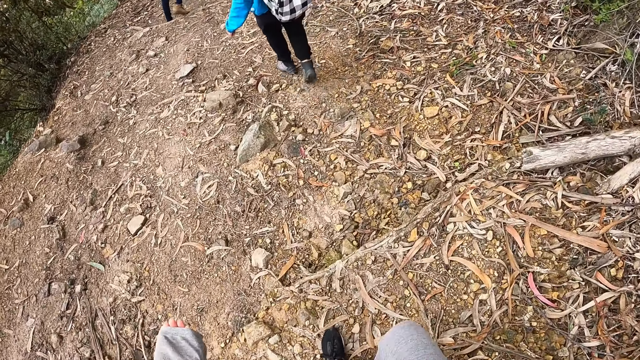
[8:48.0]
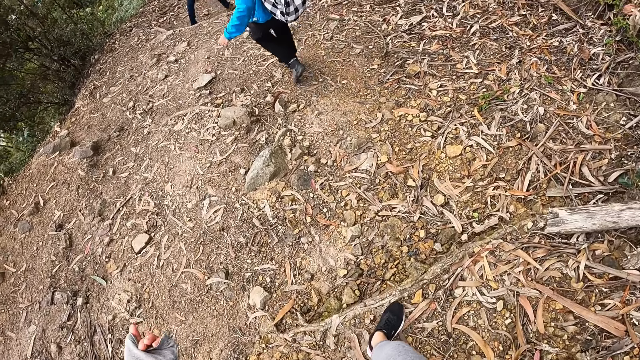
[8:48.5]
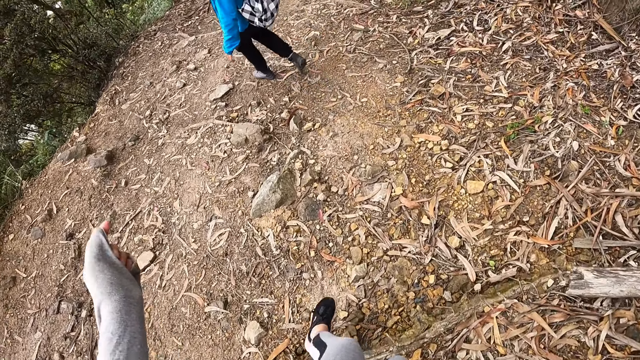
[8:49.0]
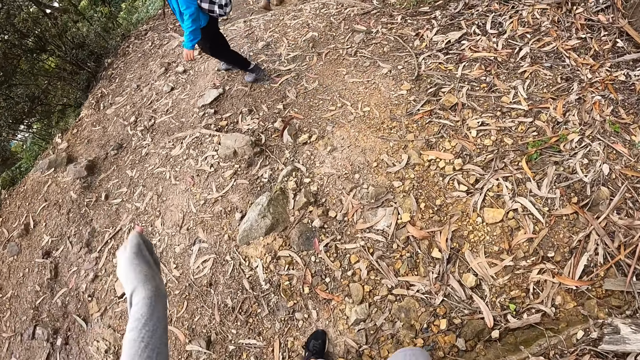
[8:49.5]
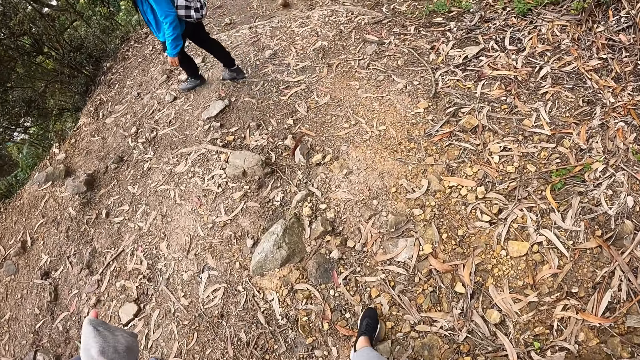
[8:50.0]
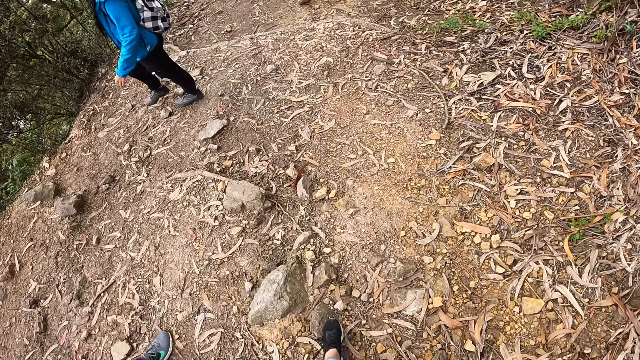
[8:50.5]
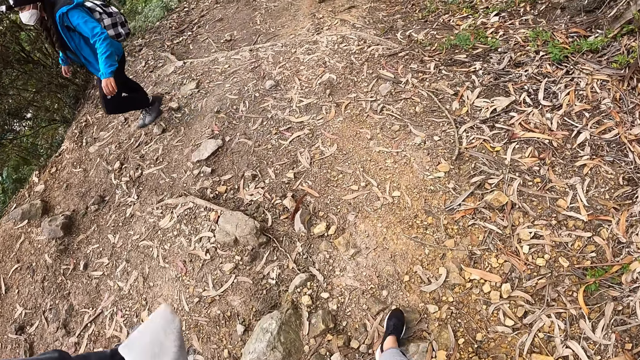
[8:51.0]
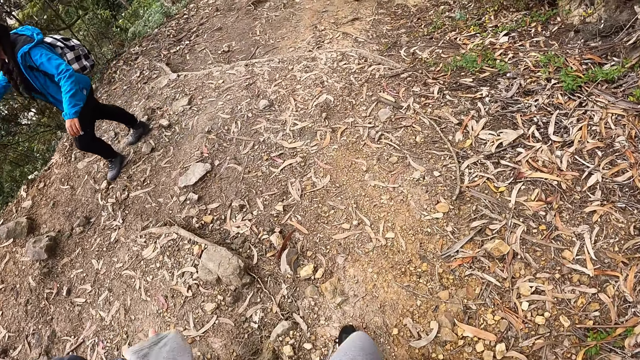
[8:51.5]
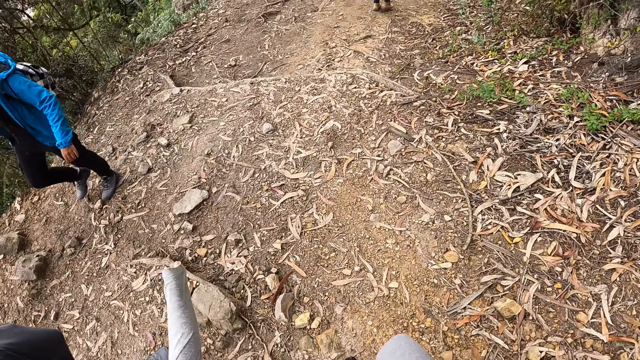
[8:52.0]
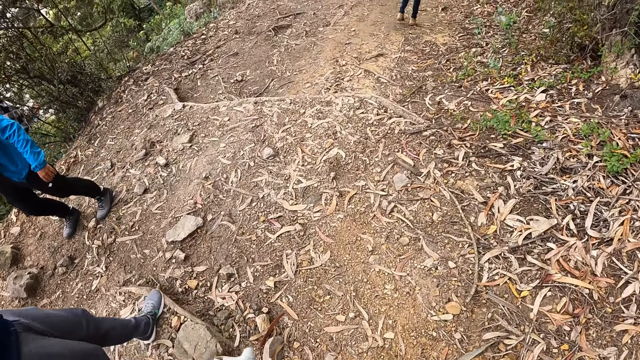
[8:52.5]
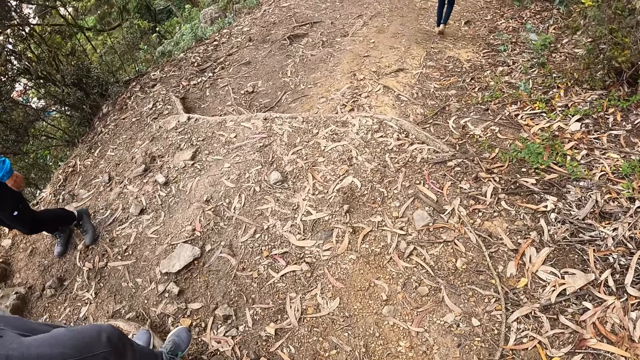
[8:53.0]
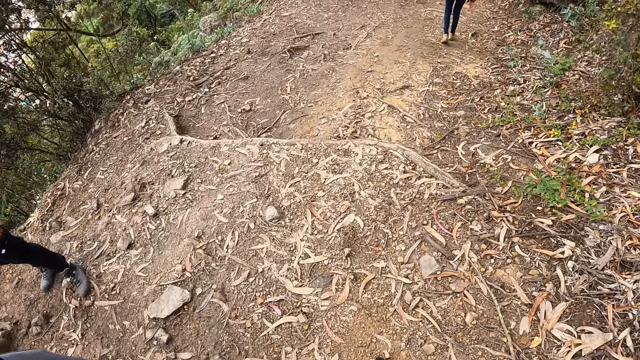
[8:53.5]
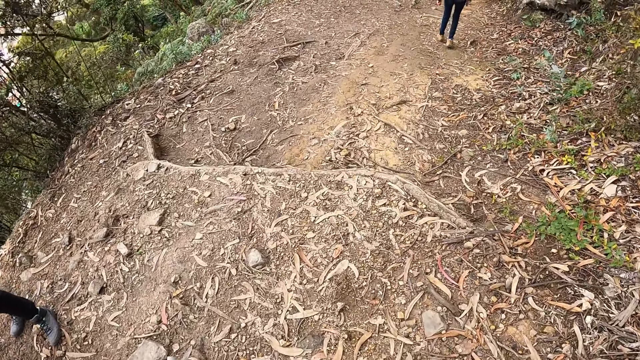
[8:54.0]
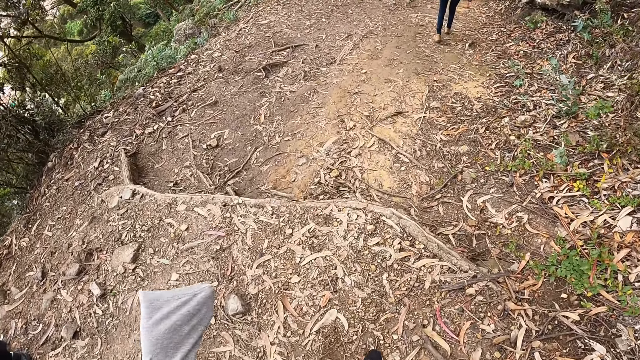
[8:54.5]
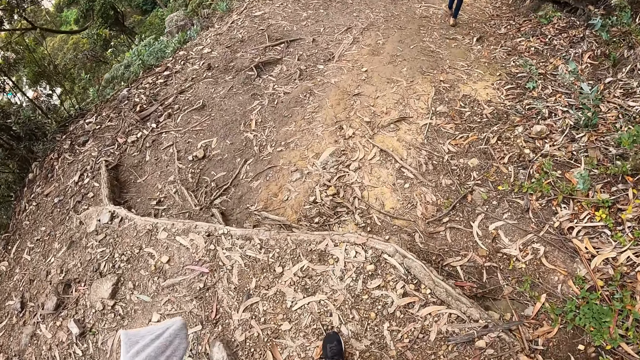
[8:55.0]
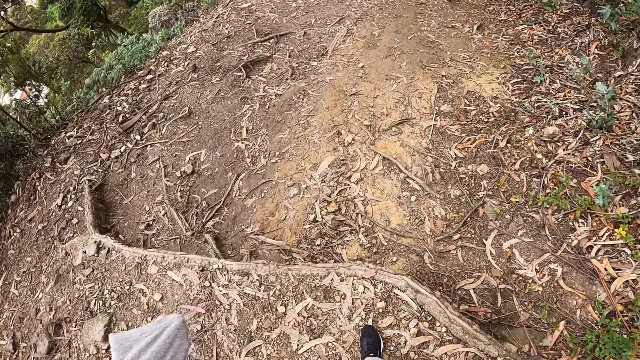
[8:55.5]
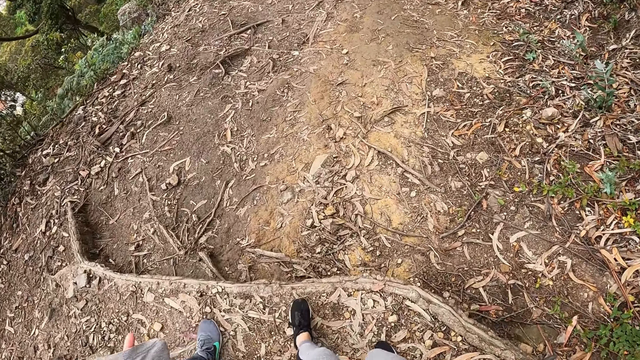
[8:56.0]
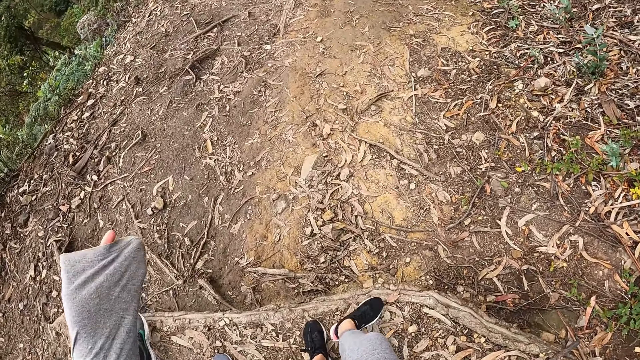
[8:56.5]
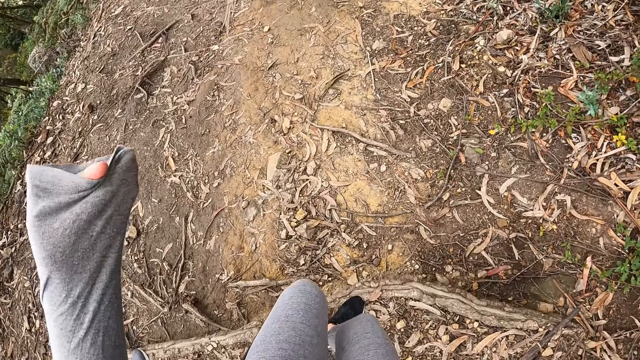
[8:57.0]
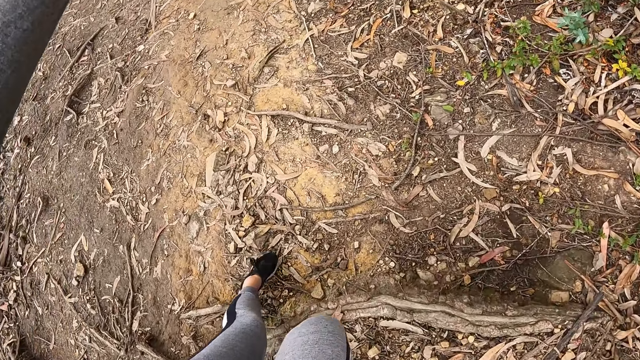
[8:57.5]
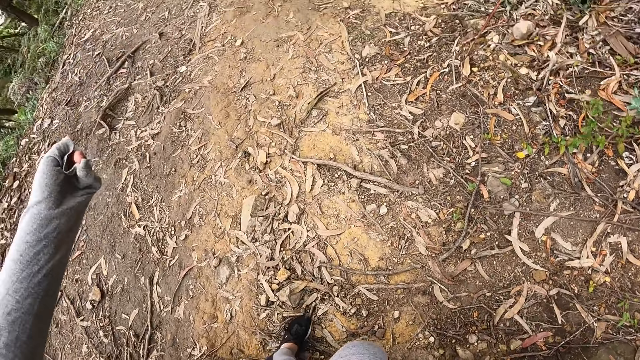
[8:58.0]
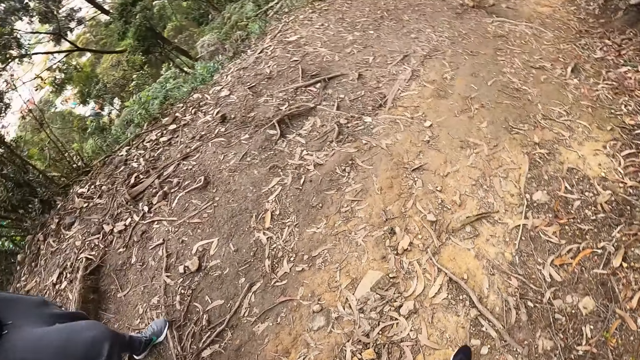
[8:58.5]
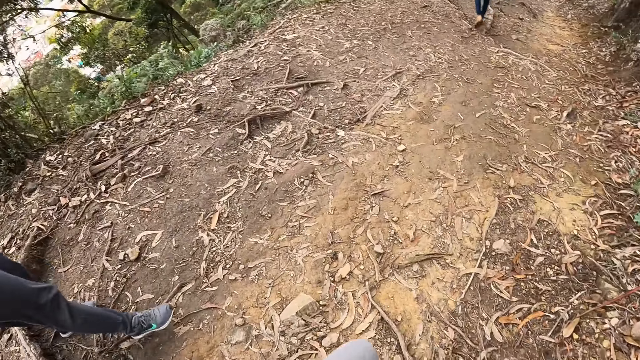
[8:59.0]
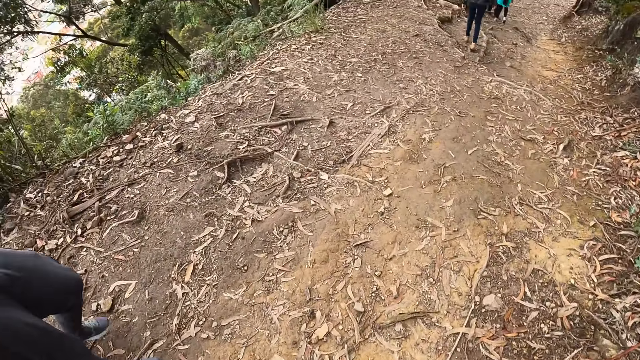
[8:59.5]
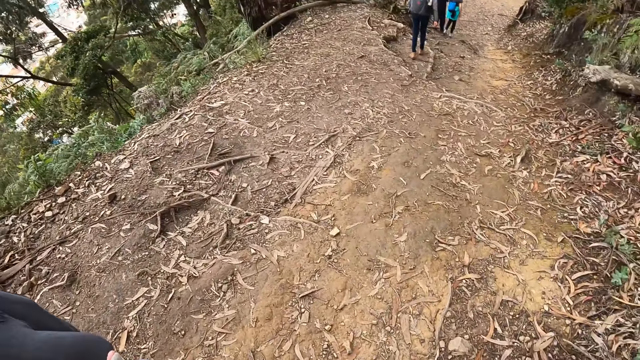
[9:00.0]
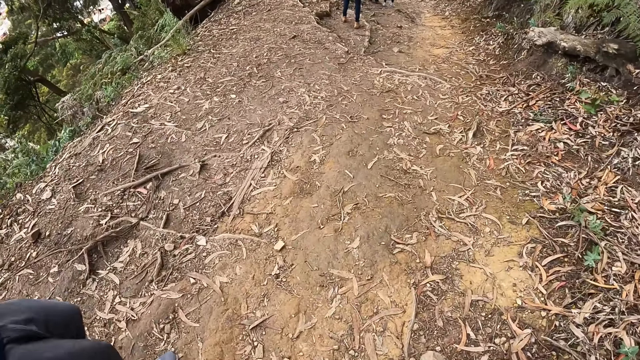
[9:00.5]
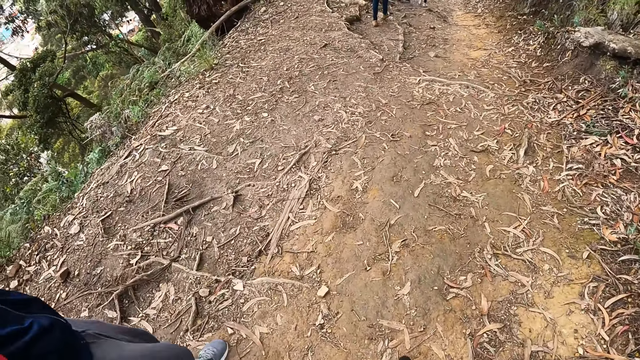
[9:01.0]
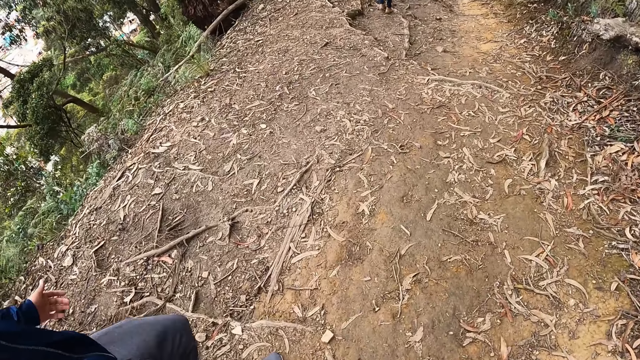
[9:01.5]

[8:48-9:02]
The camera wearer stretches her left hand. She comes down from an elevated rock.

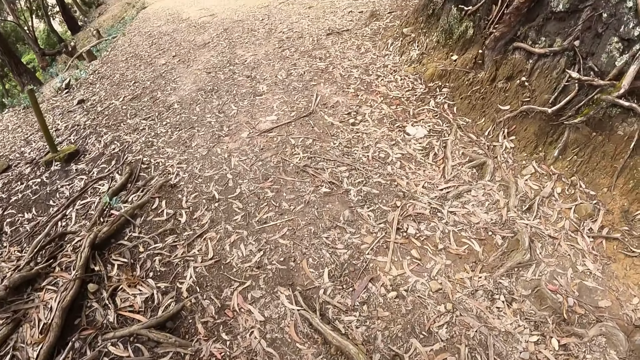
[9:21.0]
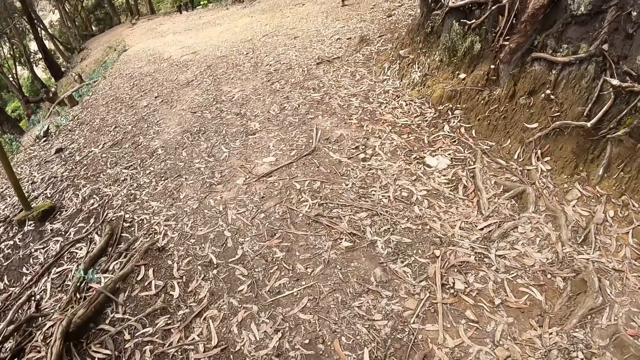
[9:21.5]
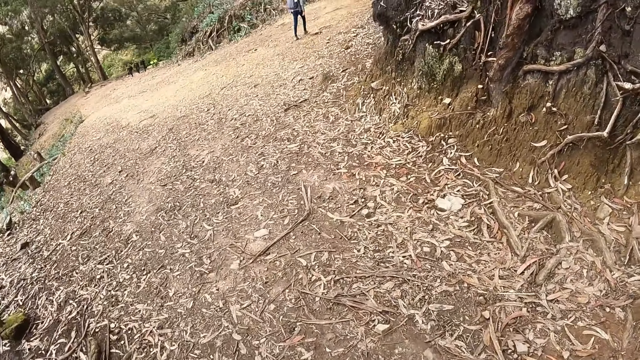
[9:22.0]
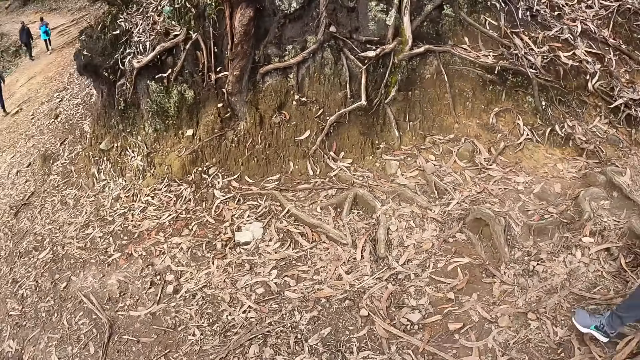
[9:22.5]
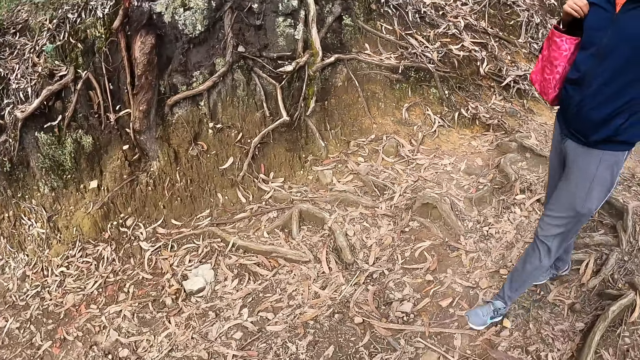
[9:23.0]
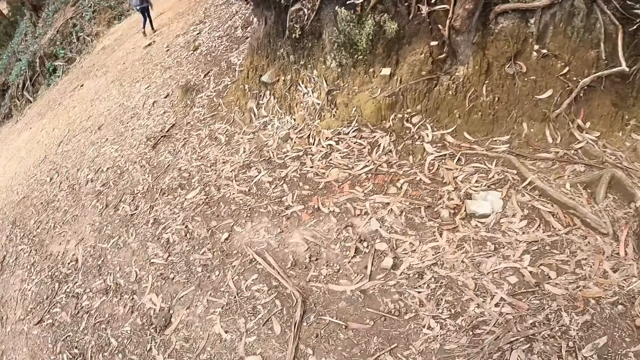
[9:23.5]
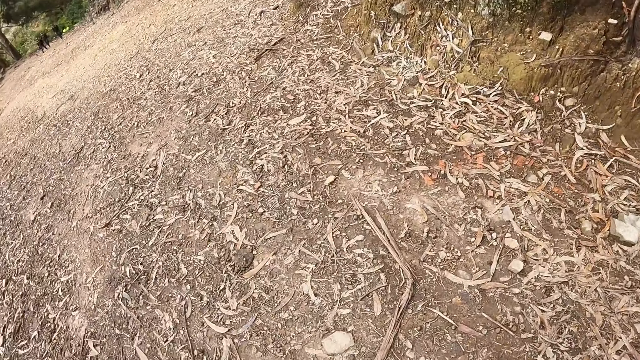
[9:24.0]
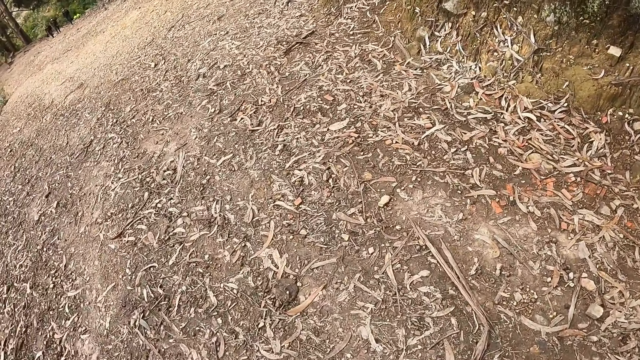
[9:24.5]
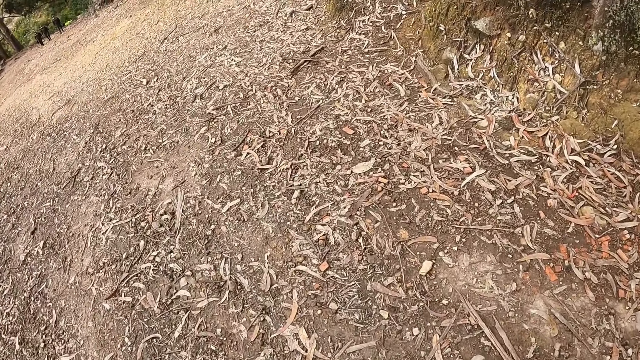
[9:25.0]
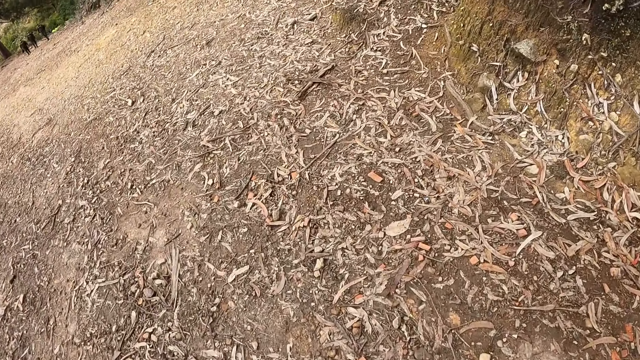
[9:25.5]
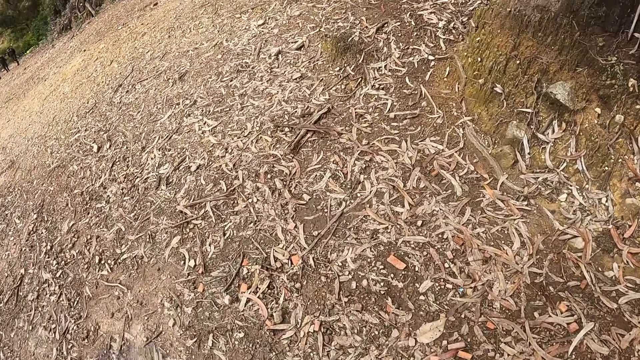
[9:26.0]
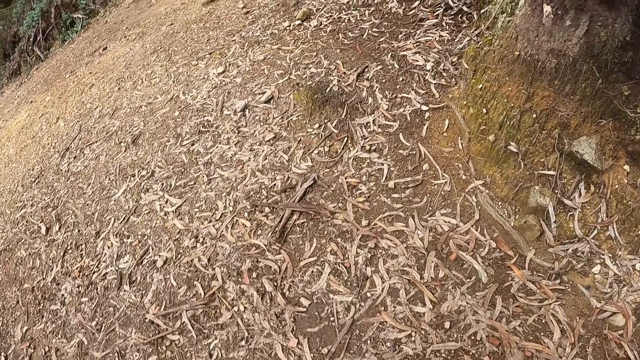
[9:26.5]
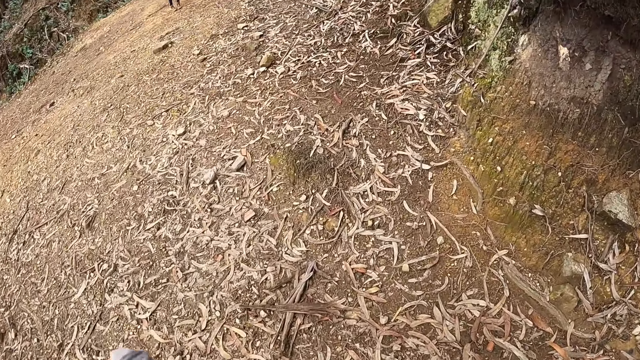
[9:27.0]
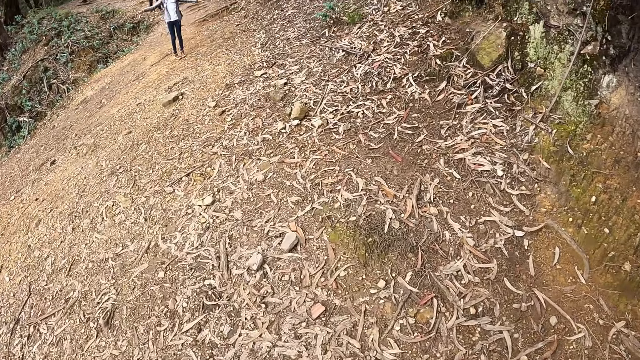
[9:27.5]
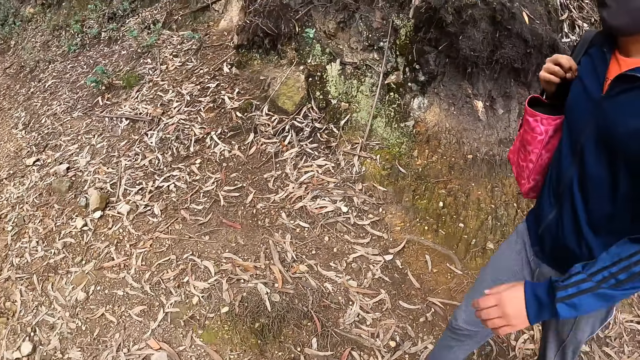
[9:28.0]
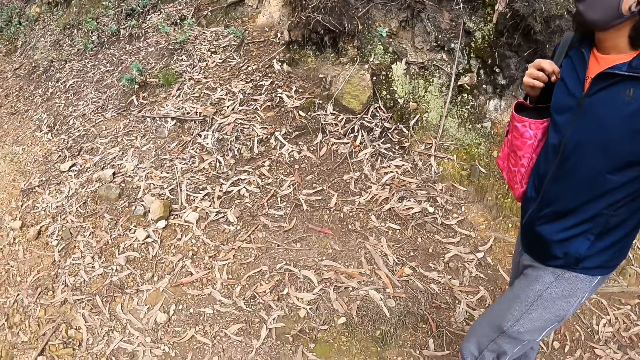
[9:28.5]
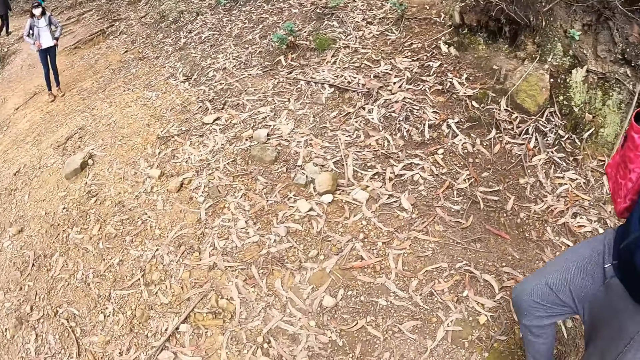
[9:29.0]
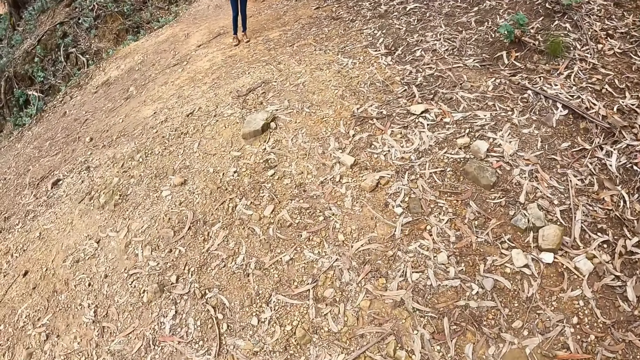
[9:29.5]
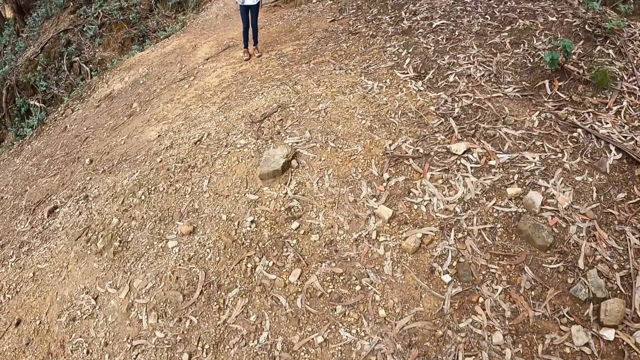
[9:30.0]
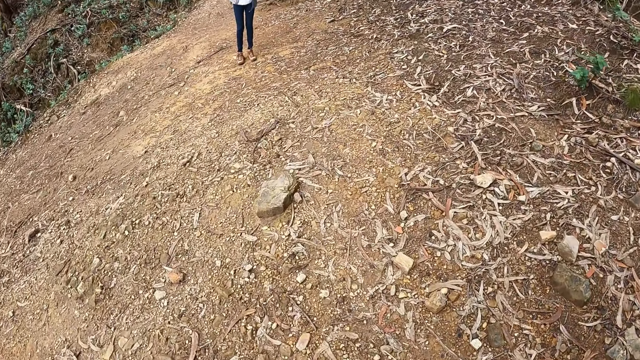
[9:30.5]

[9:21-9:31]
The camera wearer looks around. A man walks around. The camera wearer looks around. The man walks around.
